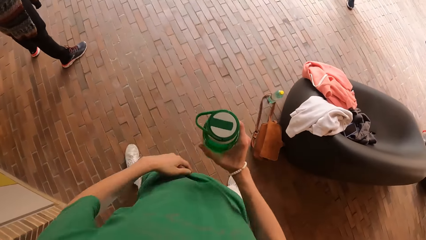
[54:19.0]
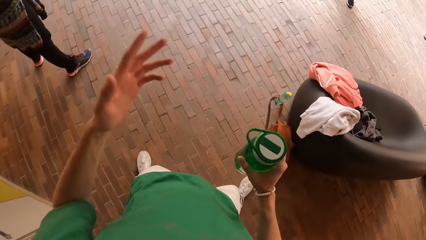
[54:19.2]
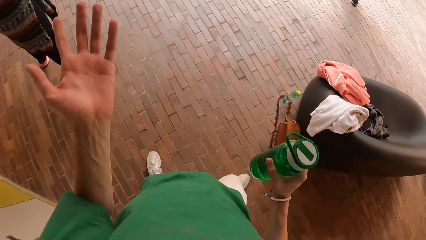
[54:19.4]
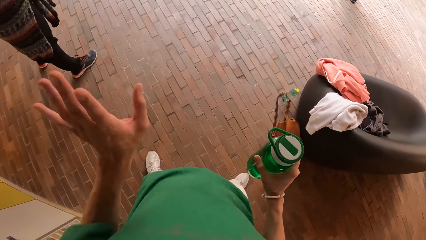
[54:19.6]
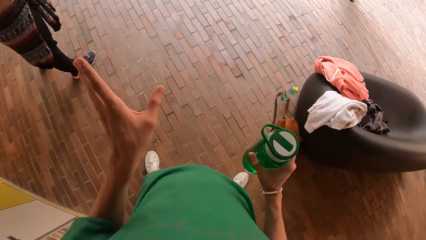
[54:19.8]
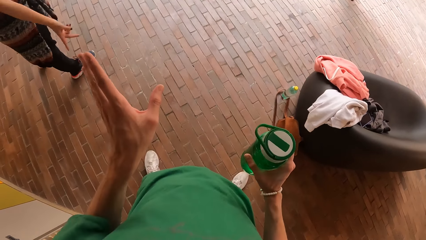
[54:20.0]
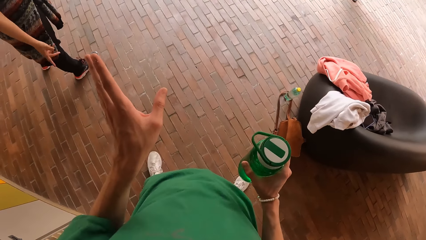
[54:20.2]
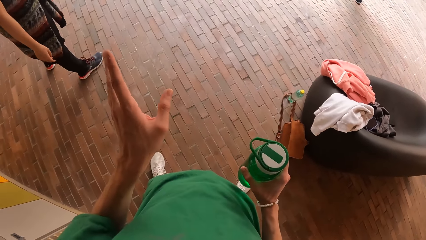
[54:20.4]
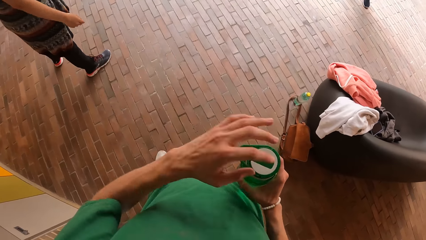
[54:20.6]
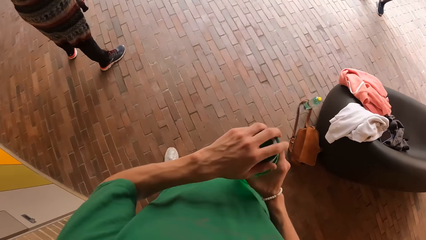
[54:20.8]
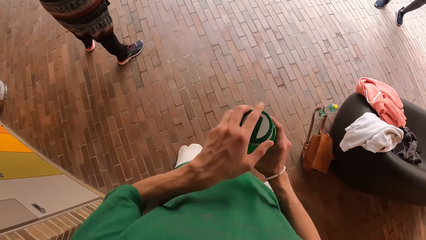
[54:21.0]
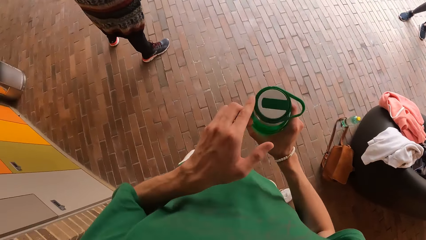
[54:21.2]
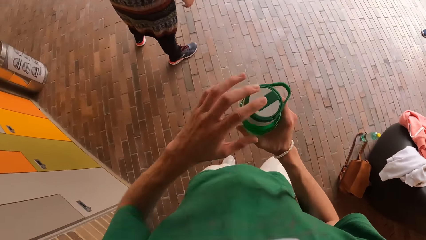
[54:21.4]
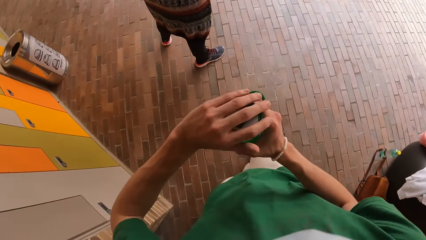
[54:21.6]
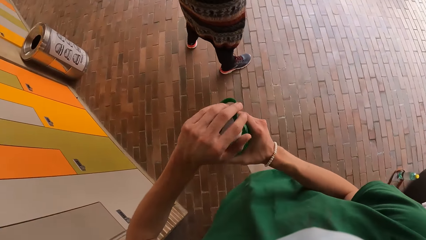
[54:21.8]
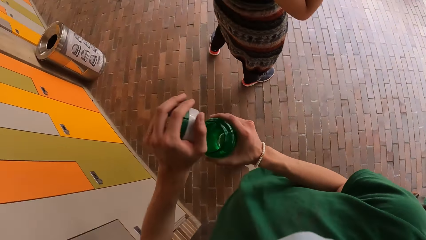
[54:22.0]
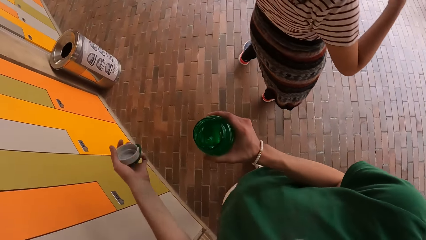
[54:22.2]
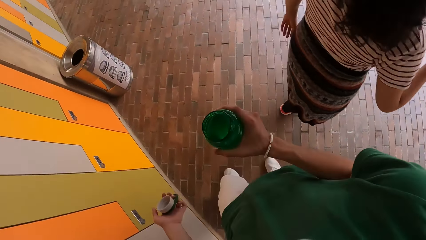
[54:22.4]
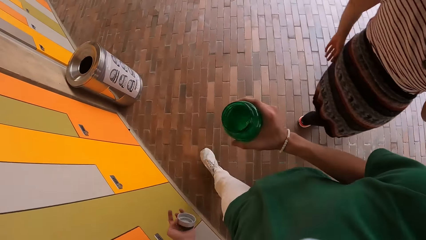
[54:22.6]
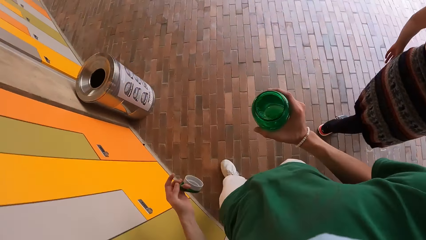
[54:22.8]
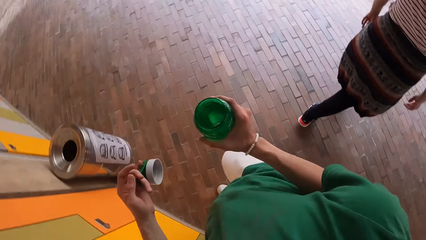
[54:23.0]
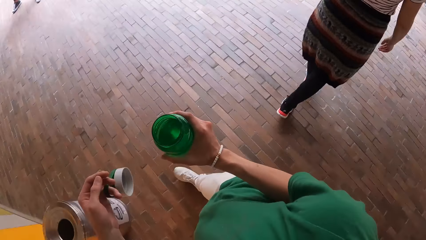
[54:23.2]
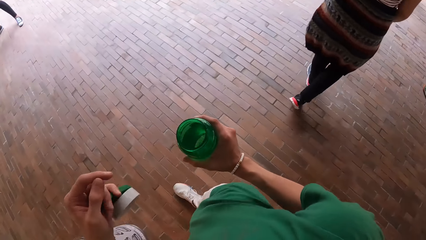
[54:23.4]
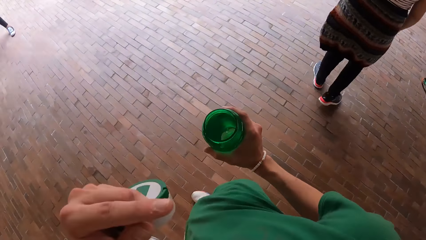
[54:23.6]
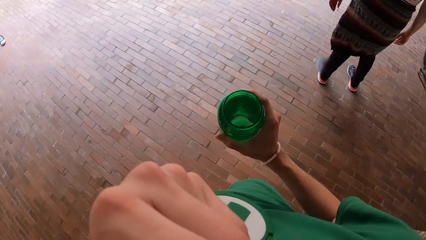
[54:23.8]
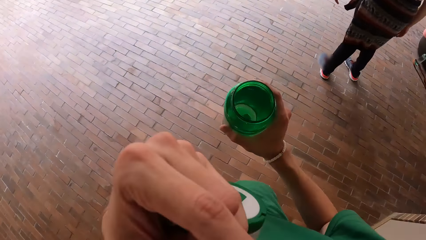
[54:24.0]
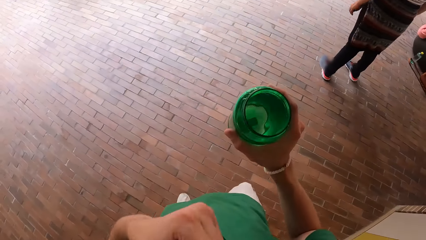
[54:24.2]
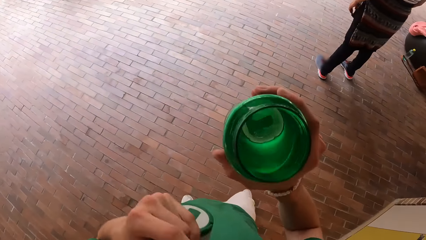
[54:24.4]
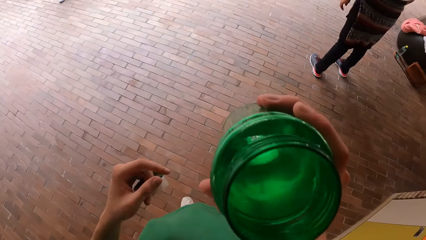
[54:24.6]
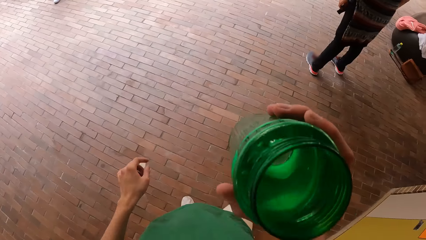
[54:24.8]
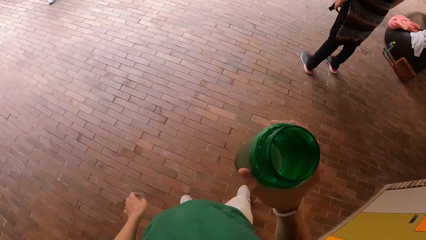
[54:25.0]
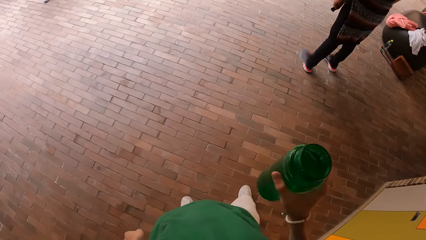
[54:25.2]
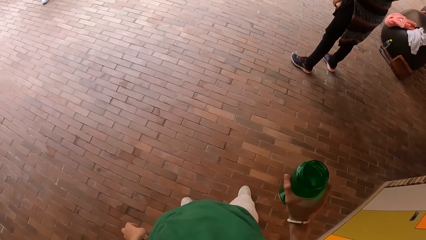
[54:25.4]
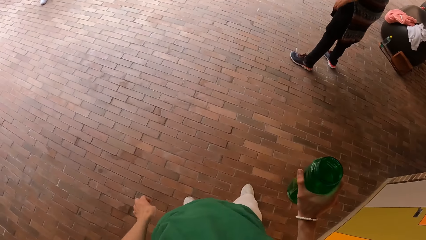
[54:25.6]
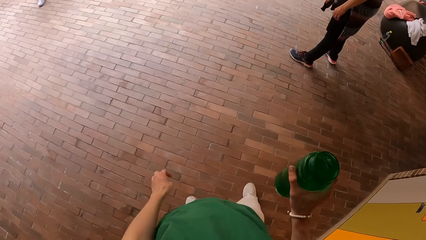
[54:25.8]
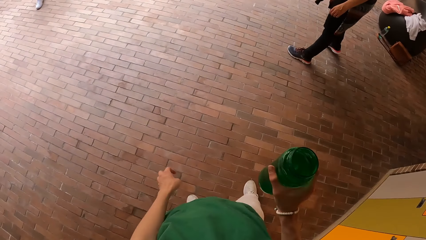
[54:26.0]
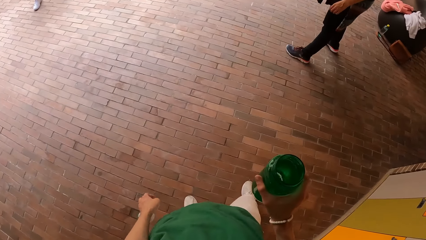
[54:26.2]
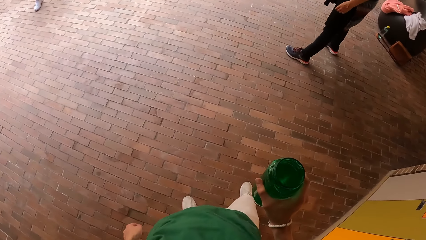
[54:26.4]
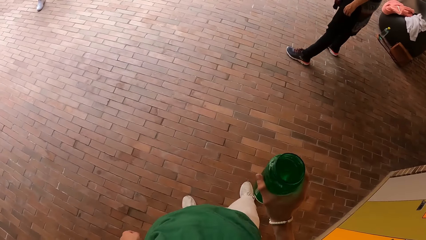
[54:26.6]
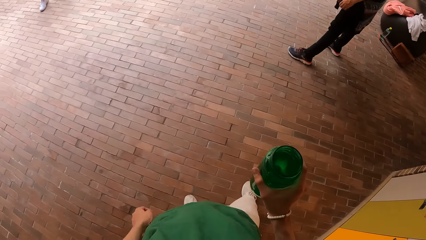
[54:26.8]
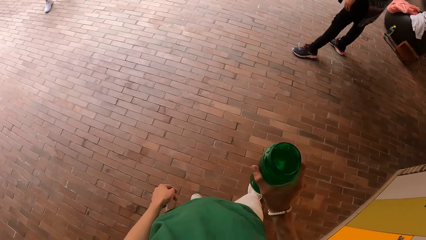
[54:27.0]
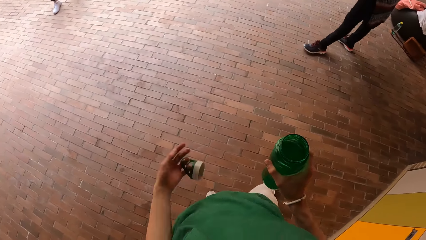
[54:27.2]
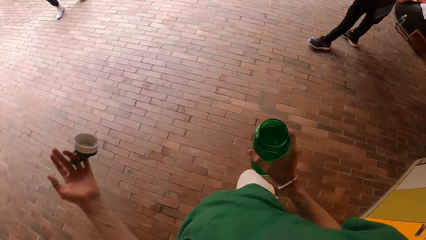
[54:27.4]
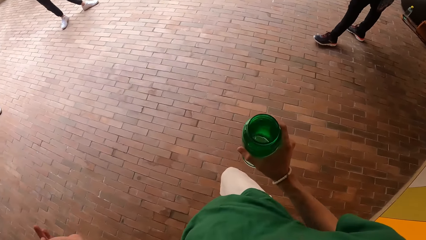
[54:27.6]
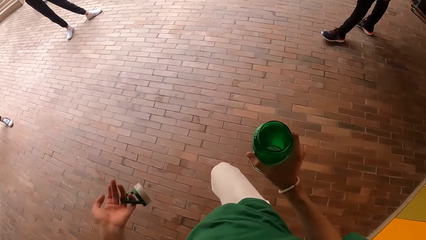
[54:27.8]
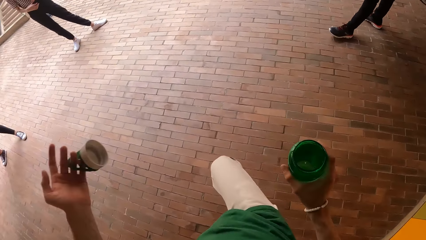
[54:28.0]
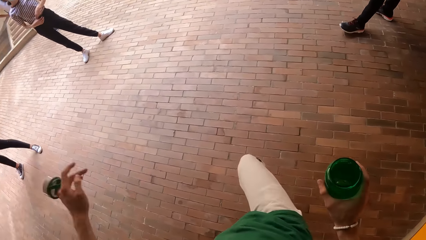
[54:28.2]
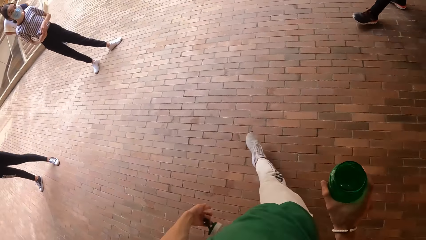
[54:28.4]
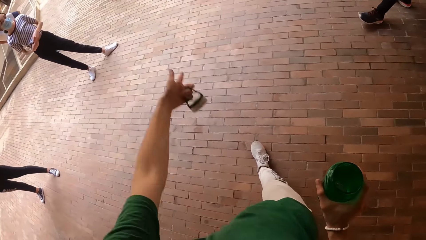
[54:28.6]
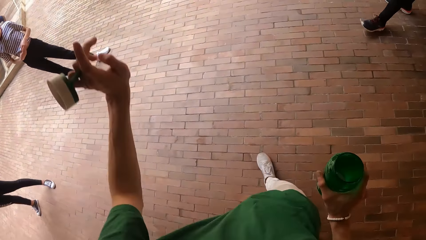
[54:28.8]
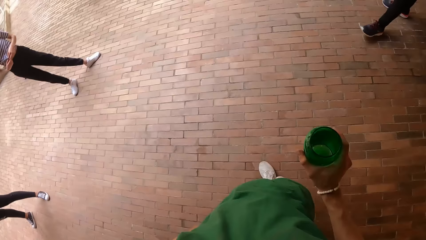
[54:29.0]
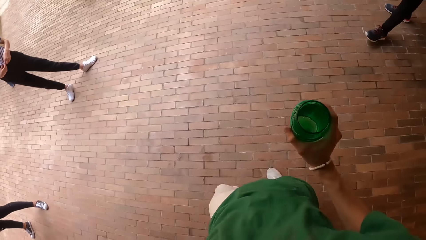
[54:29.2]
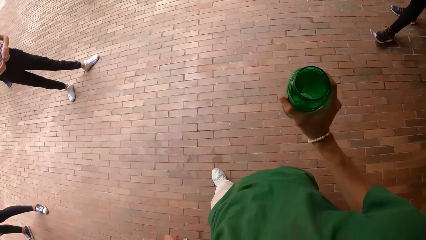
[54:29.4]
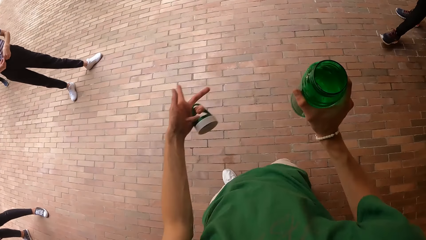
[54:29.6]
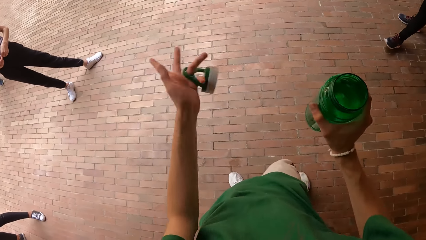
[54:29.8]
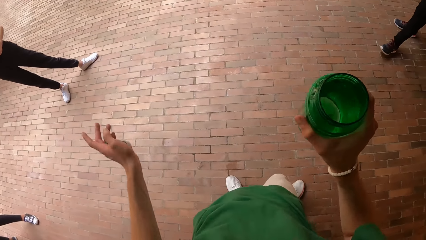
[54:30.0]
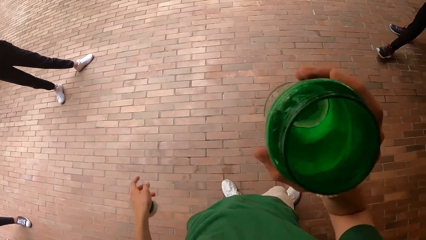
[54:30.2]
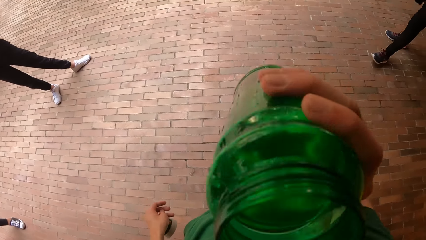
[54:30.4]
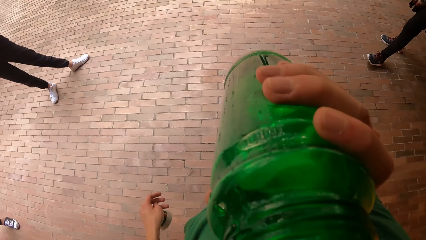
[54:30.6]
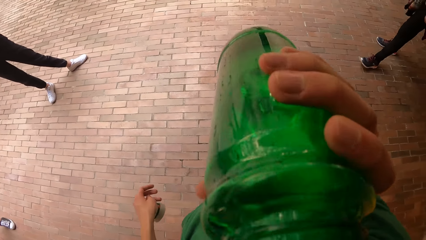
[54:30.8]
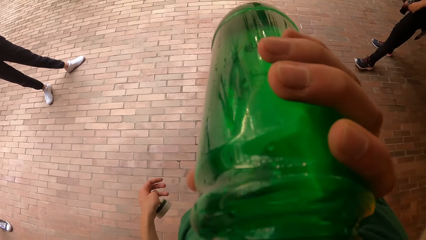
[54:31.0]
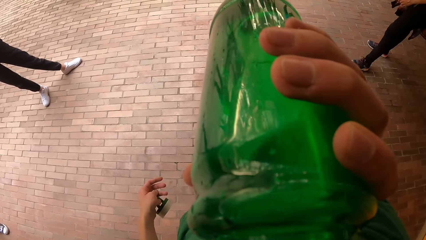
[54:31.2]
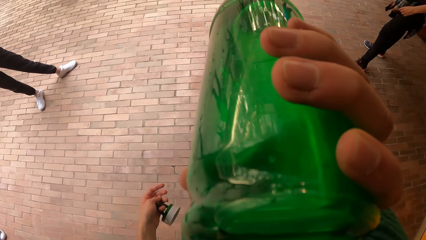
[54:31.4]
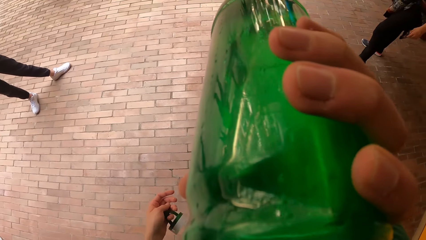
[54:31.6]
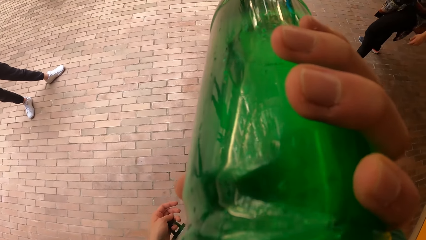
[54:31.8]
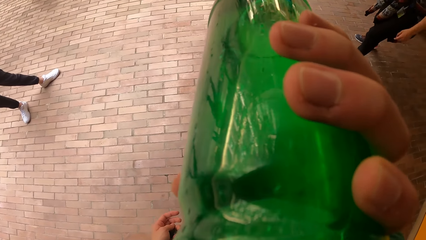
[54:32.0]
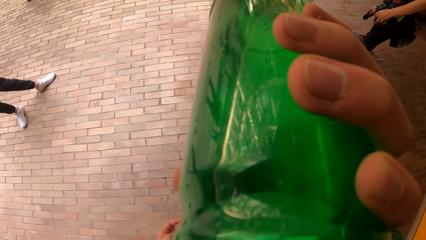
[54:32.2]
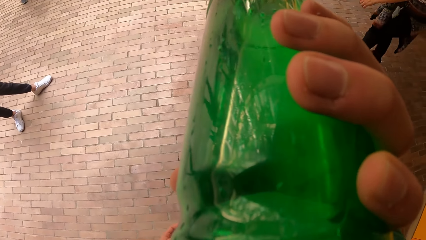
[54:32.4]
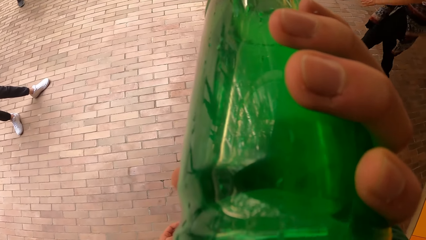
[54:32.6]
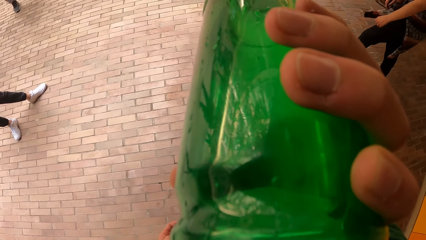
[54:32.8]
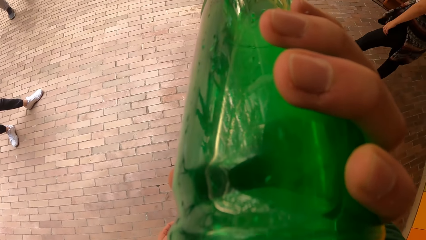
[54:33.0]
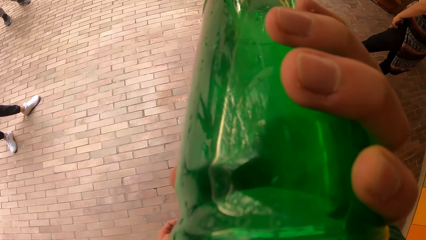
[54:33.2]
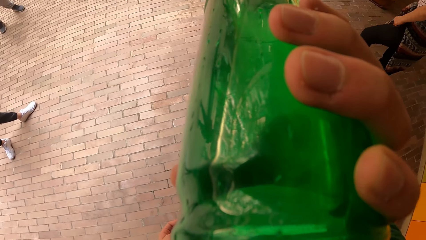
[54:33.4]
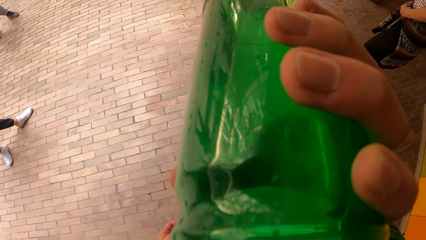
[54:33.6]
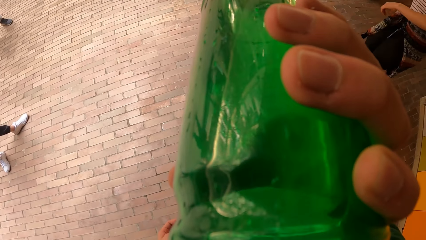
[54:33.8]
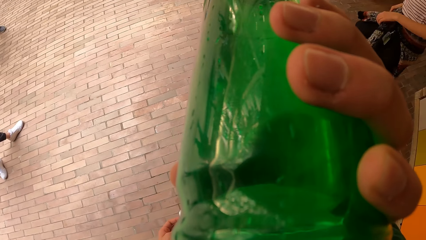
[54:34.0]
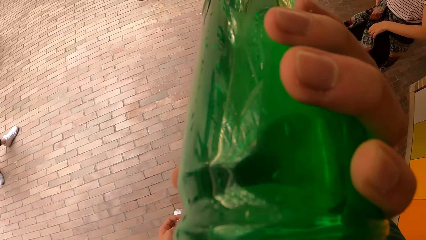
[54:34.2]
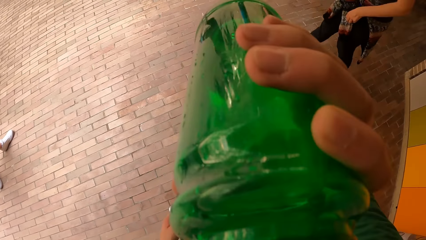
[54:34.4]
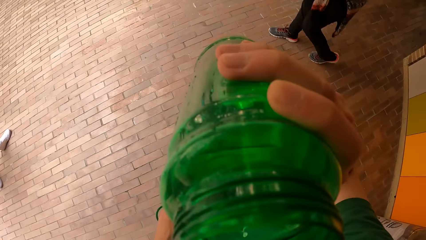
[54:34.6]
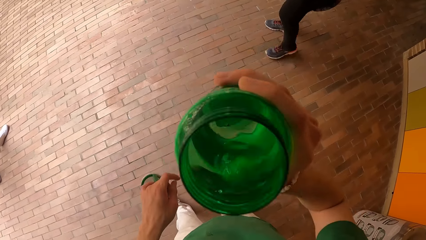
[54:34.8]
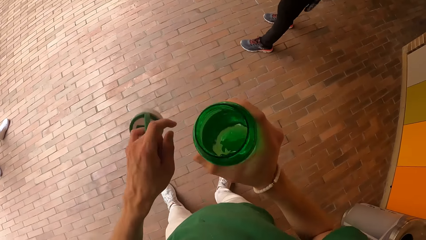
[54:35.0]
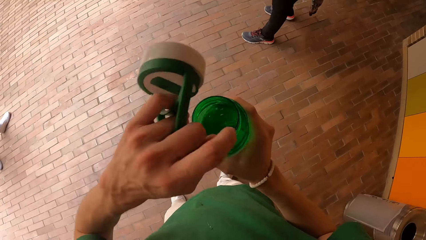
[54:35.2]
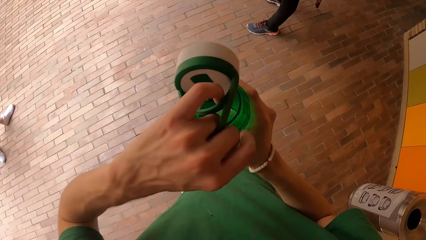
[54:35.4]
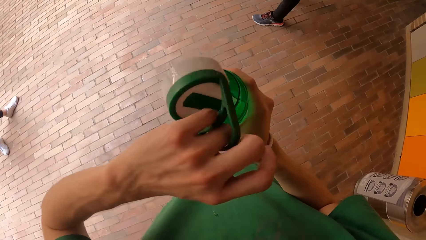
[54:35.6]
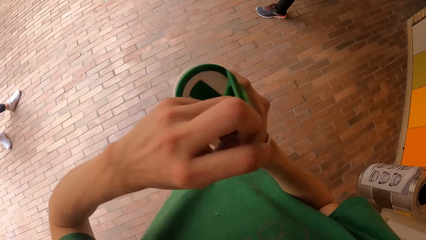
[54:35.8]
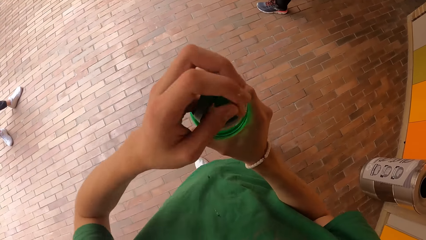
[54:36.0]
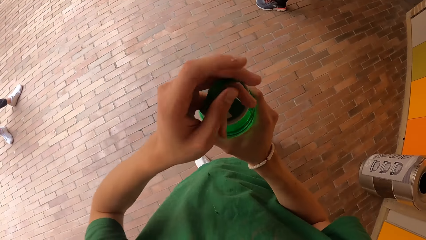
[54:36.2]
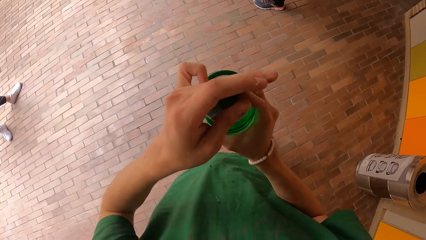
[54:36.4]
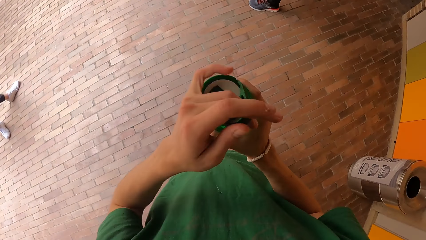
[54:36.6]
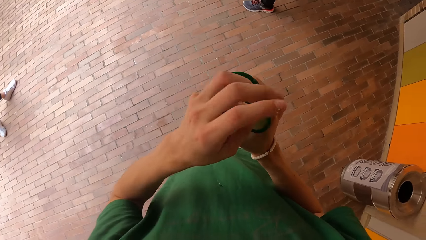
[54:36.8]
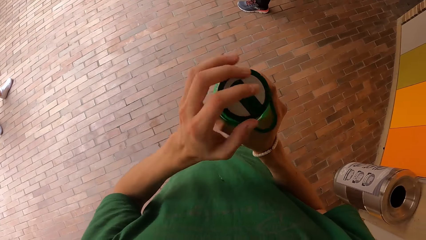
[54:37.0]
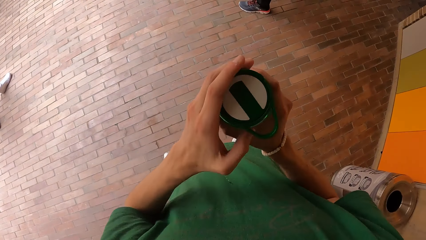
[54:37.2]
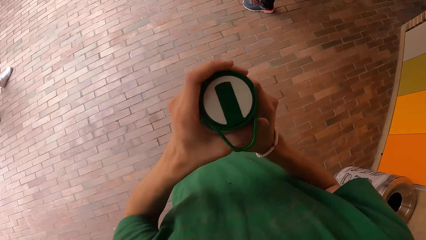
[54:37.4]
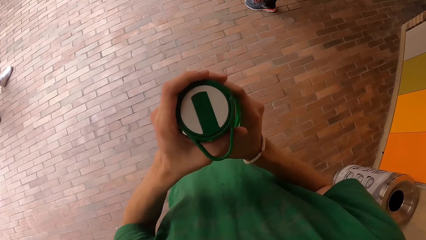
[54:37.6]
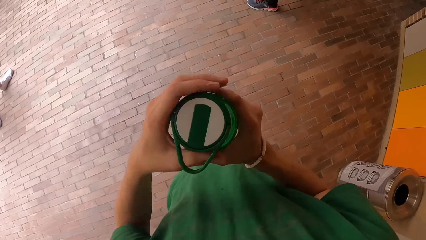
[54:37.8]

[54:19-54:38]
The camera wearer converses with a woman. He removes a lid from the bottle with his left hand. He touches his face with his left hand. He lifts his hand. He sips the water. He interacts with the group of people in the dance hall. He walks on the pavement. He drinks water from the water bottle in his right hand. He covers the bottle with the lid in his left hand.
